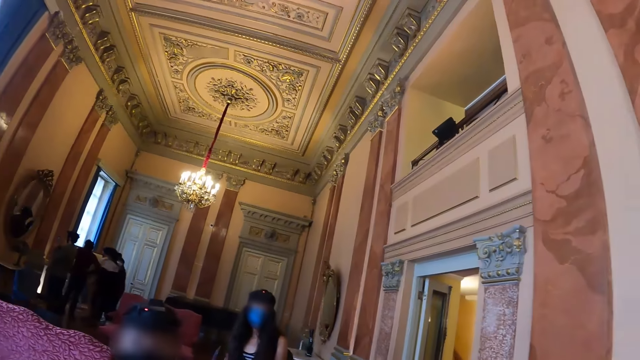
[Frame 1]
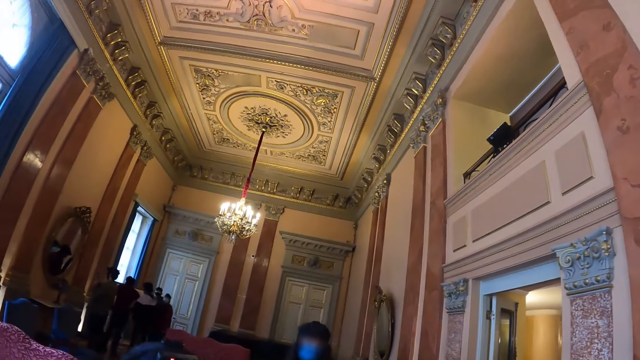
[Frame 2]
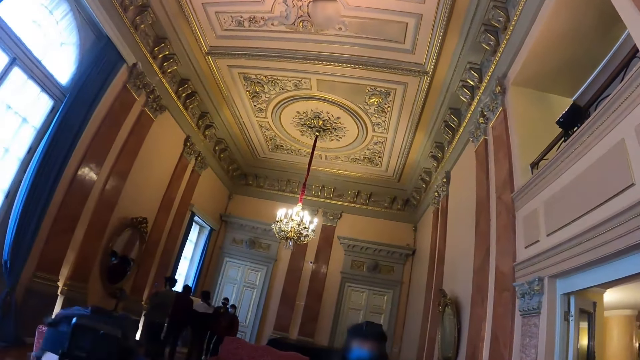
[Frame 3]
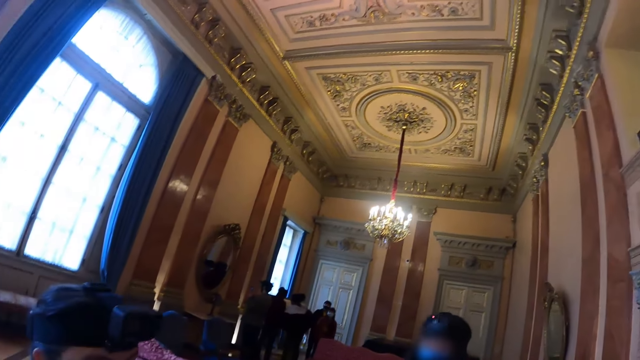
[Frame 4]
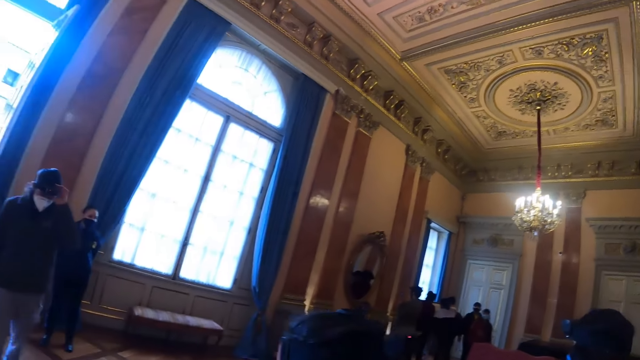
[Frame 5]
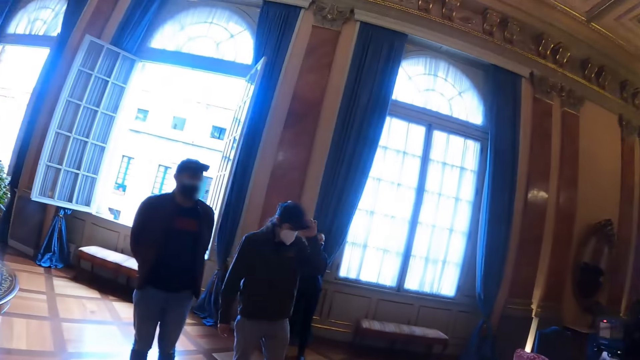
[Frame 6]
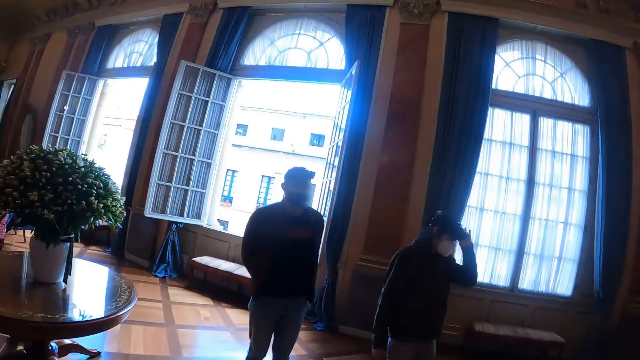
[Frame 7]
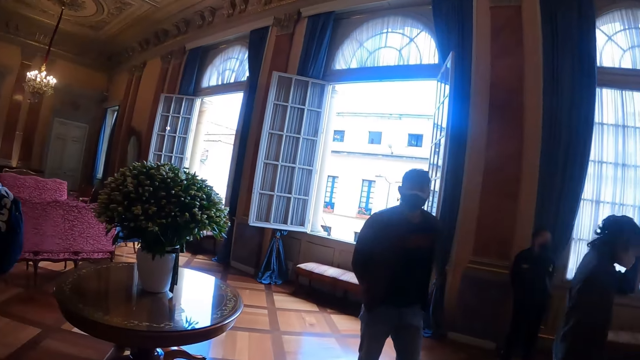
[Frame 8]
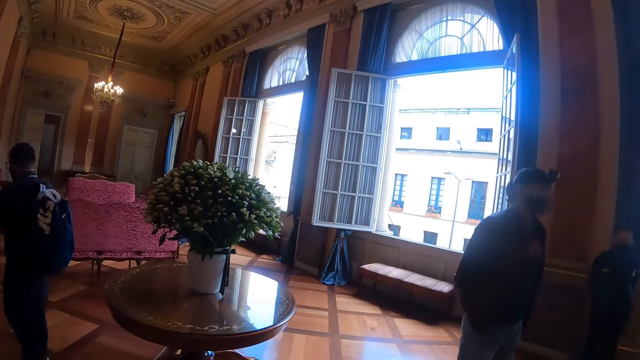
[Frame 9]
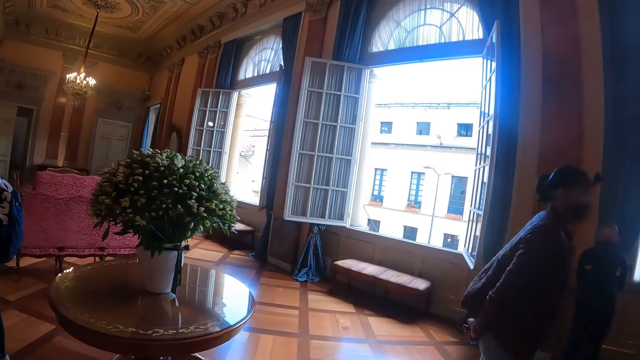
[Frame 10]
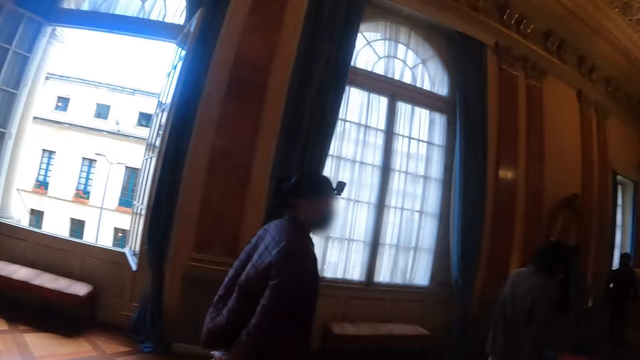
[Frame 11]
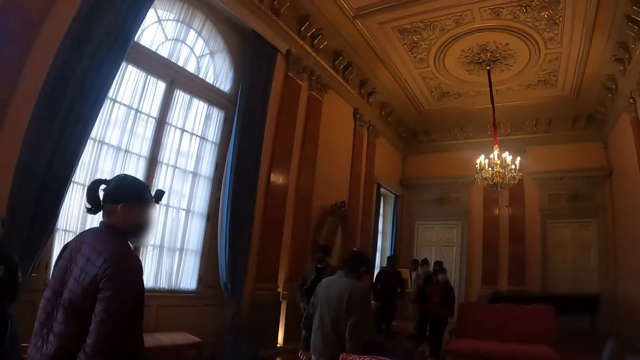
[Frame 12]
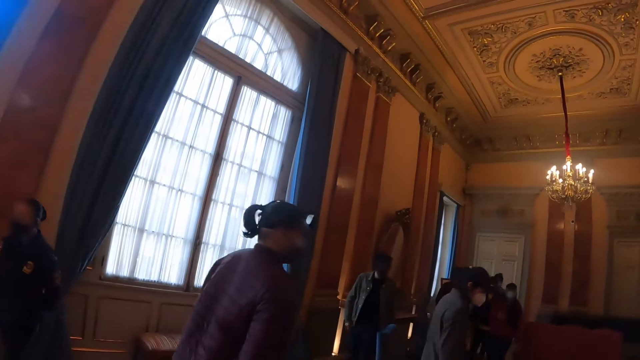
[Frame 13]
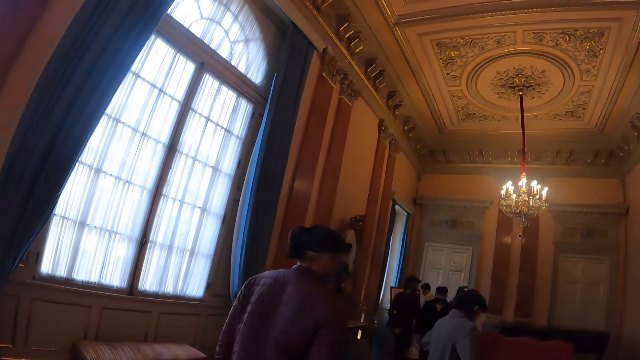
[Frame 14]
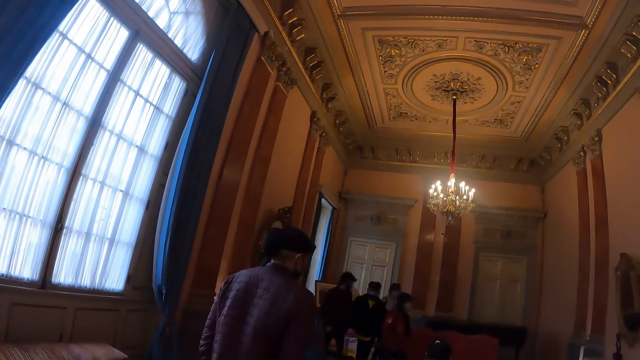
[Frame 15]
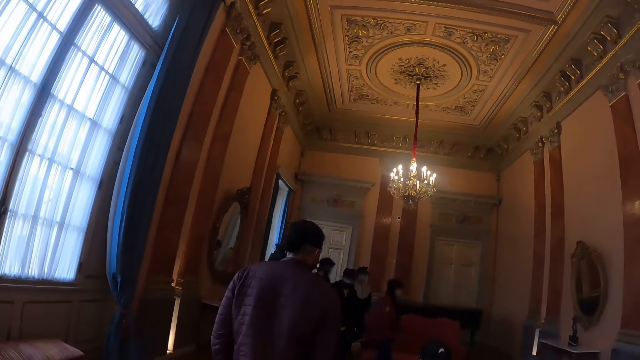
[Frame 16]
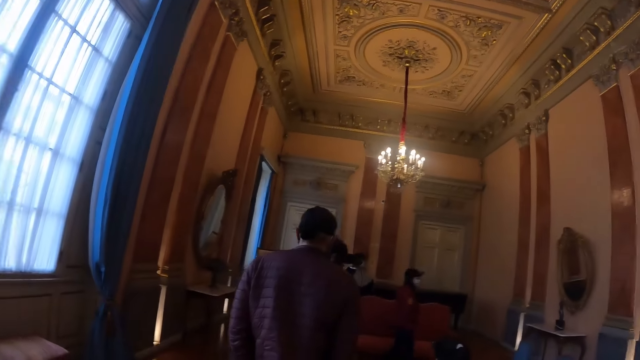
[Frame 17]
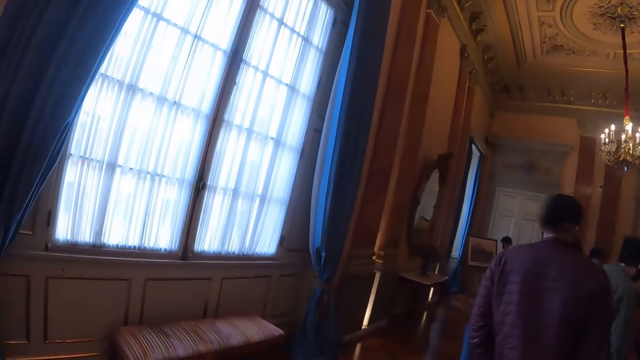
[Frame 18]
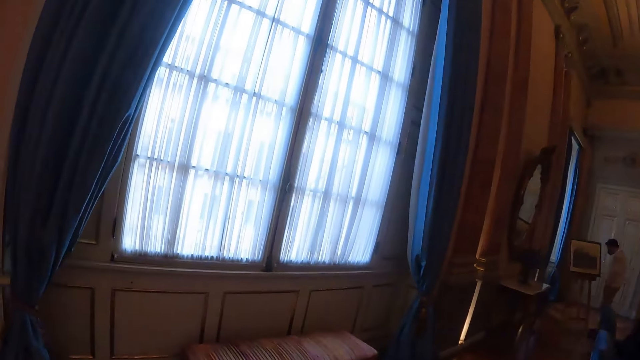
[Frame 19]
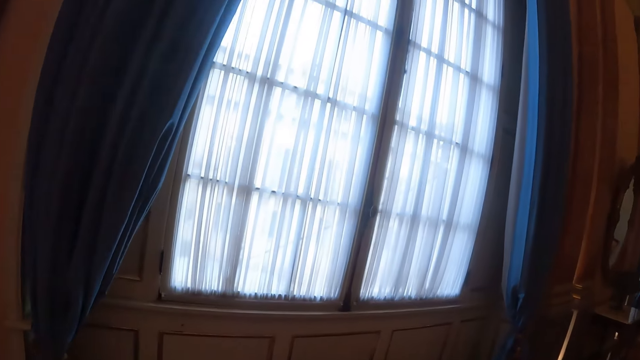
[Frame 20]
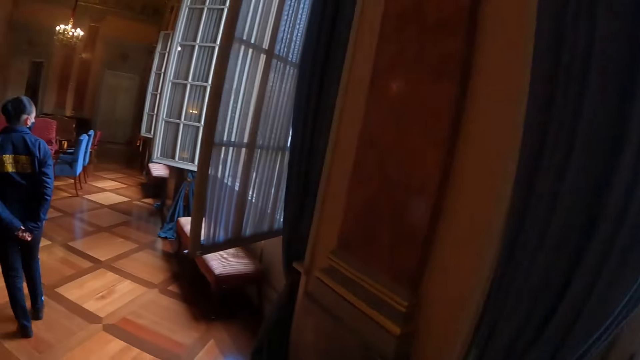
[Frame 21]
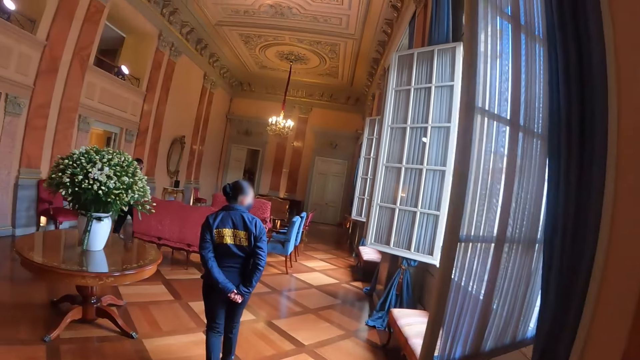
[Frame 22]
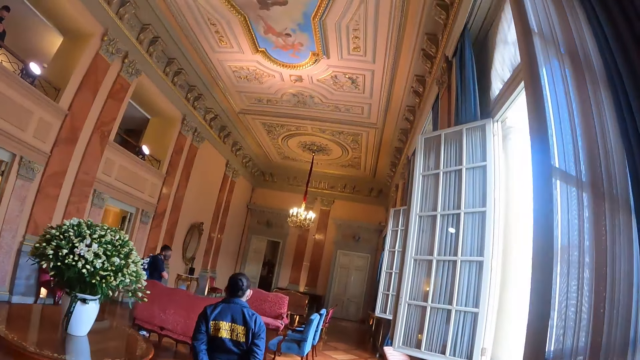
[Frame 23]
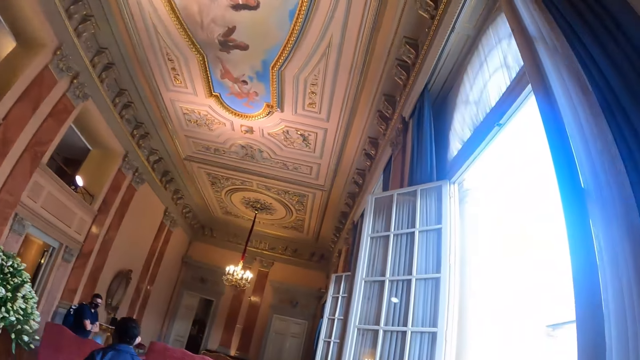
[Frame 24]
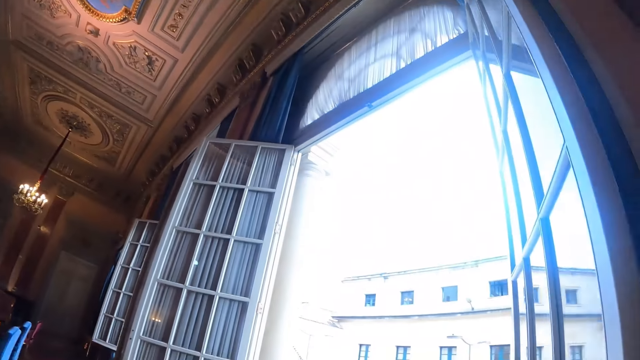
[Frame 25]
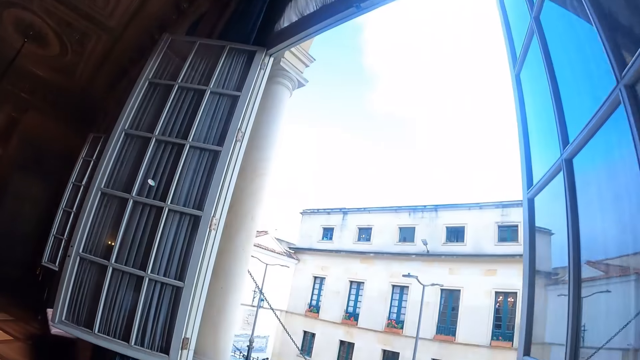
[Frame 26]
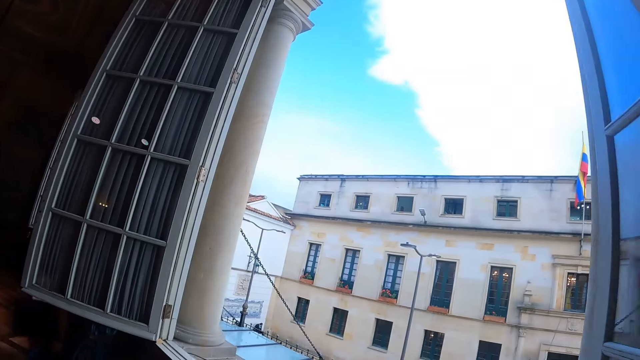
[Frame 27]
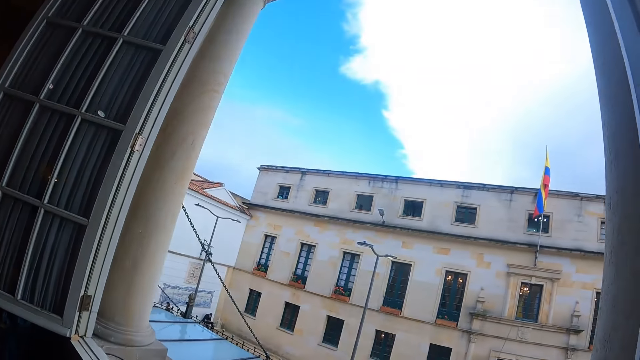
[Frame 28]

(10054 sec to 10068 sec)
The camera wearer turns back. They walk forward. They turn right. They walk around. They look right. They turn back. They walk forward. They turn right.

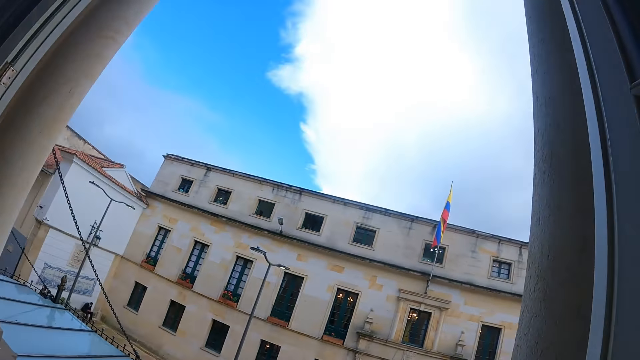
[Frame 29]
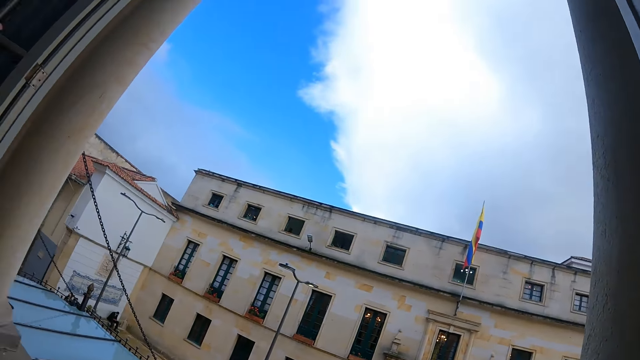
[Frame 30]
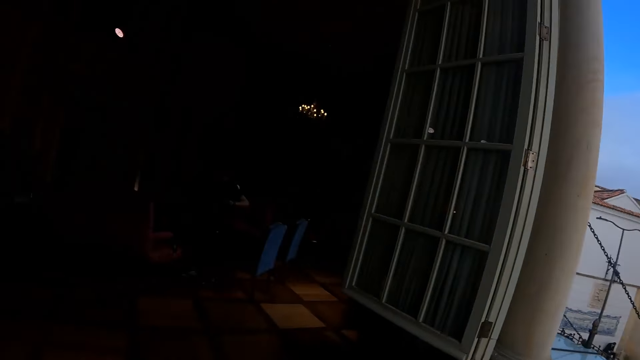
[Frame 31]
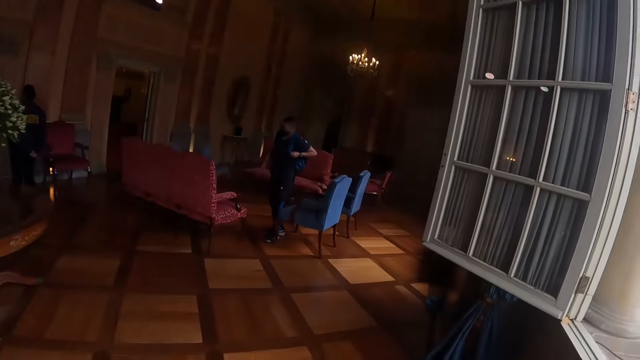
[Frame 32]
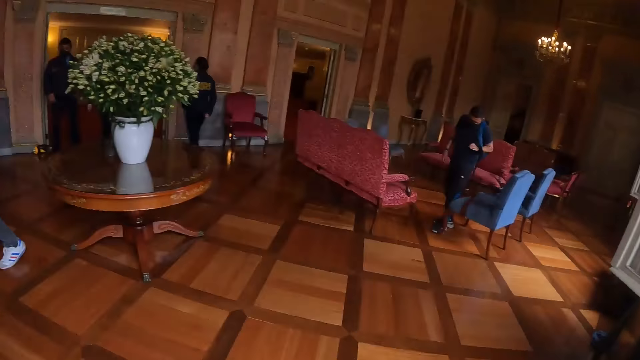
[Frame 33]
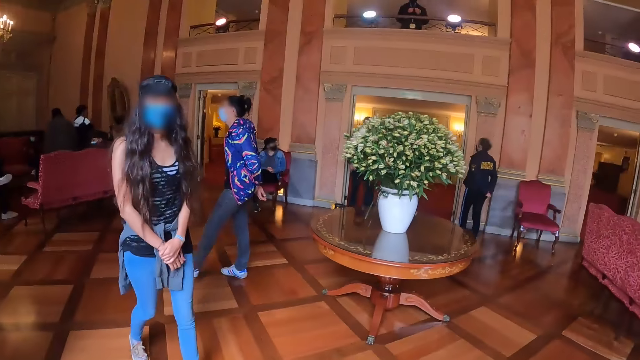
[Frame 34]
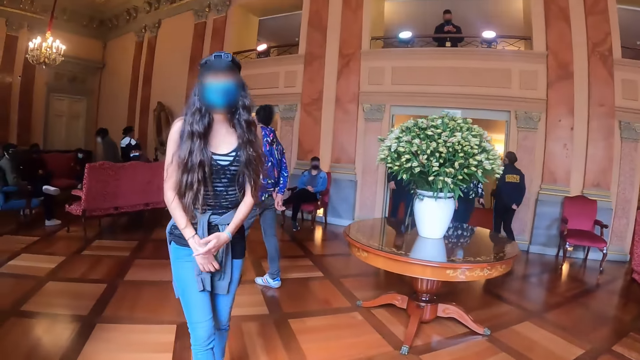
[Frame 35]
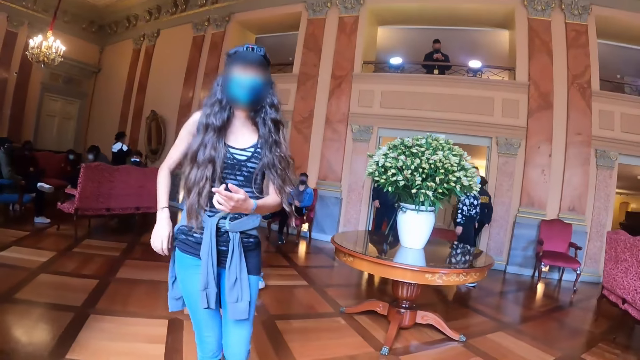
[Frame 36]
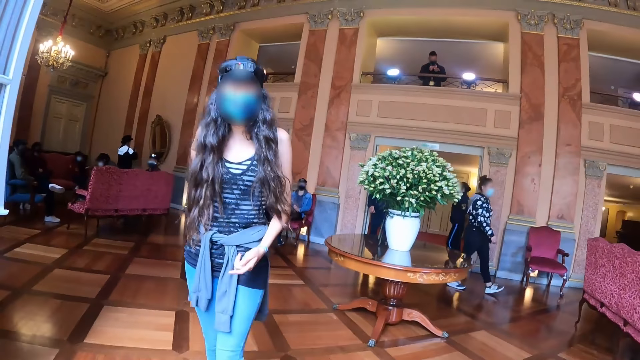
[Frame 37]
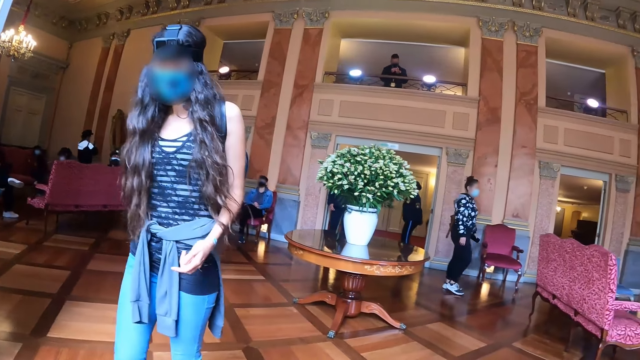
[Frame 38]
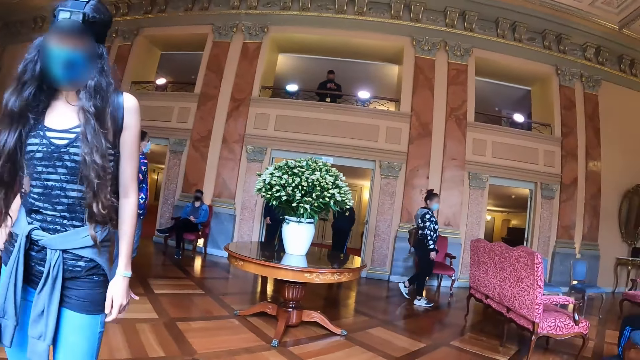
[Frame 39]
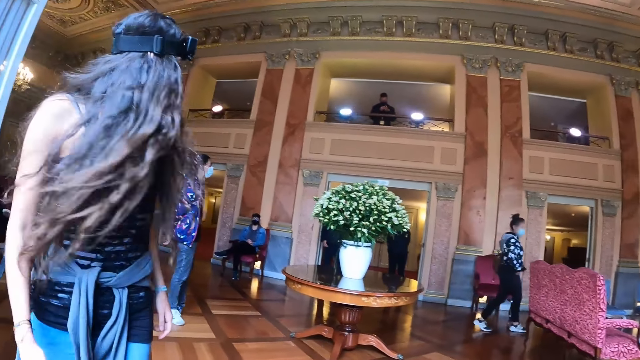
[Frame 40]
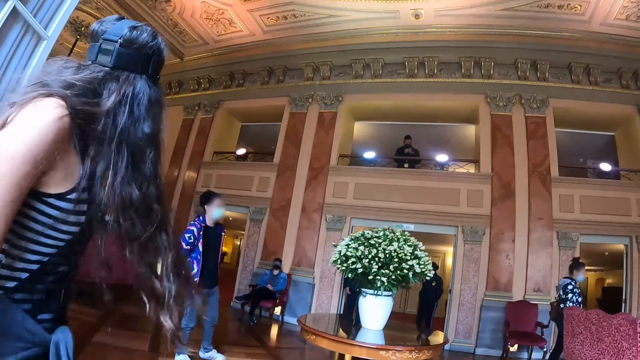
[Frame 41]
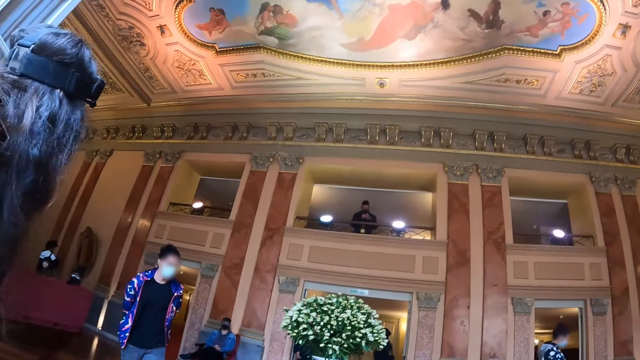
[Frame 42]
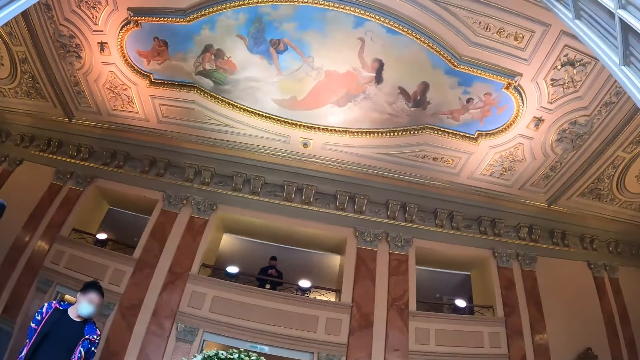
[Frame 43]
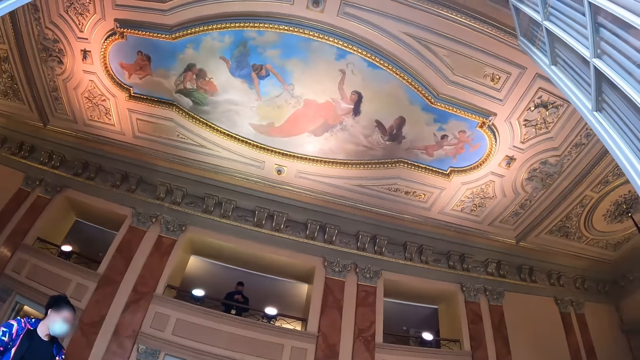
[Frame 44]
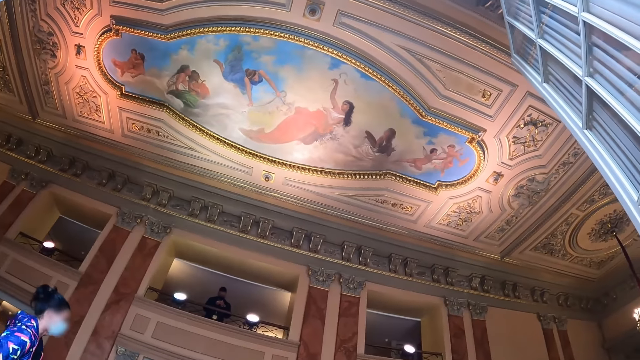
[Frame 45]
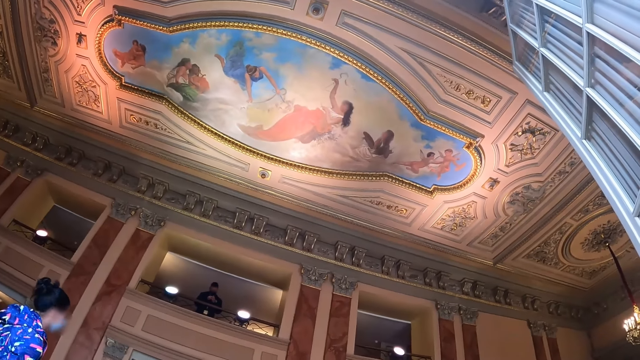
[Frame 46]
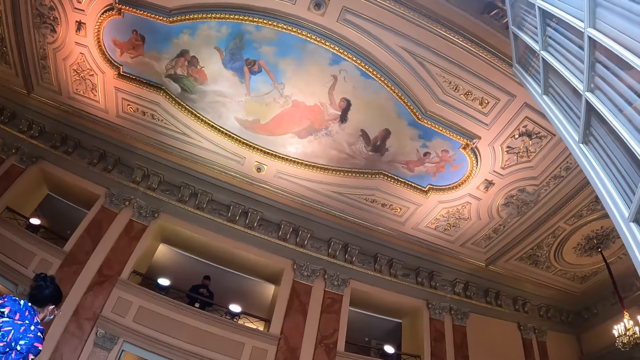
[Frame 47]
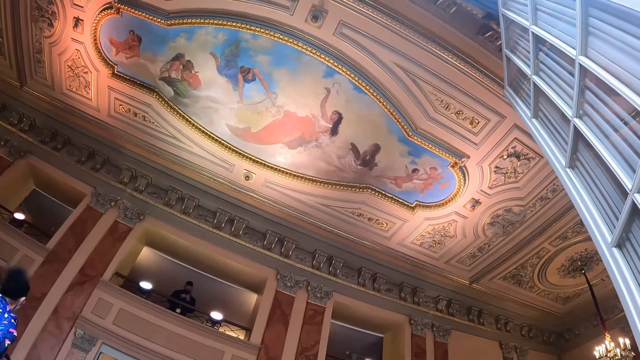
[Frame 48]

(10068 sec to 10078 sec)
The camera wearer looks forward. They turn back. They look around. They look forward. They look up.
